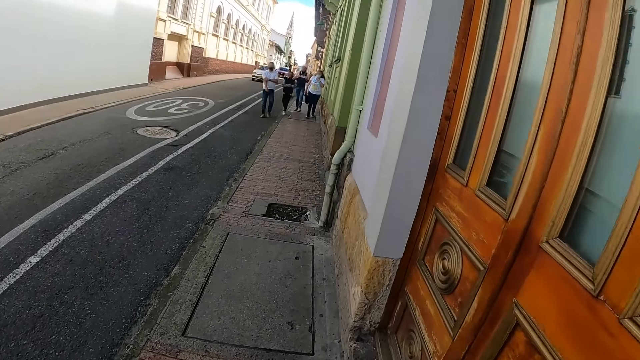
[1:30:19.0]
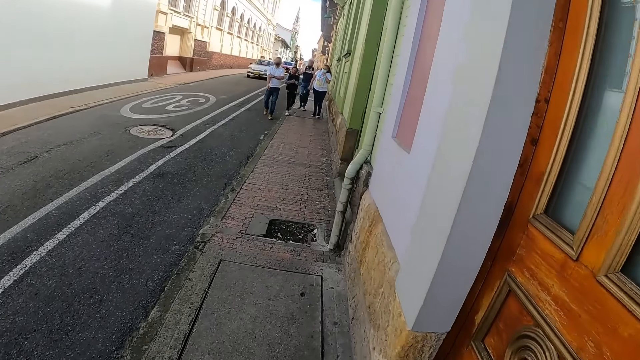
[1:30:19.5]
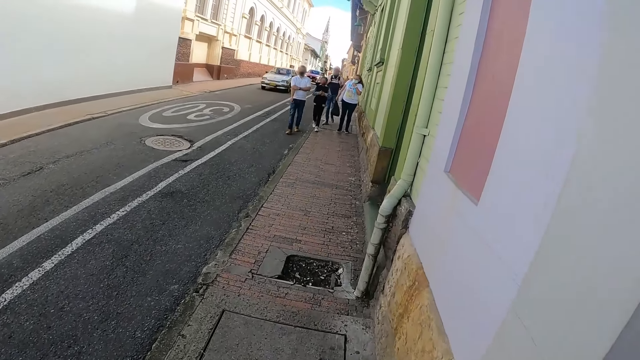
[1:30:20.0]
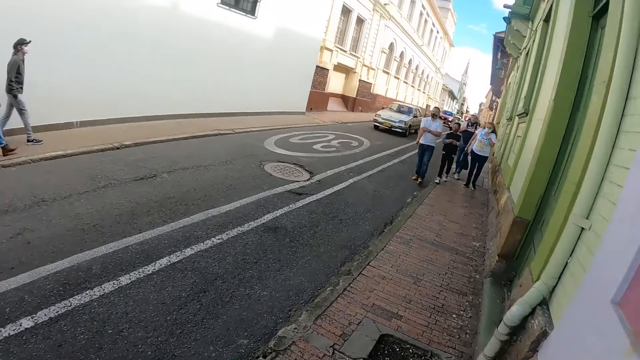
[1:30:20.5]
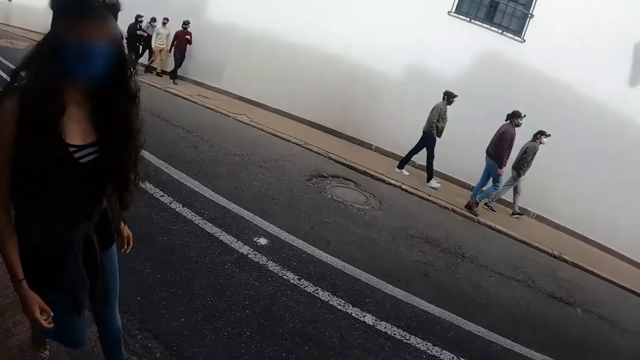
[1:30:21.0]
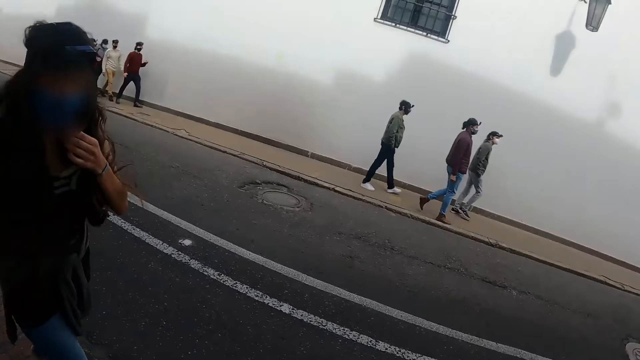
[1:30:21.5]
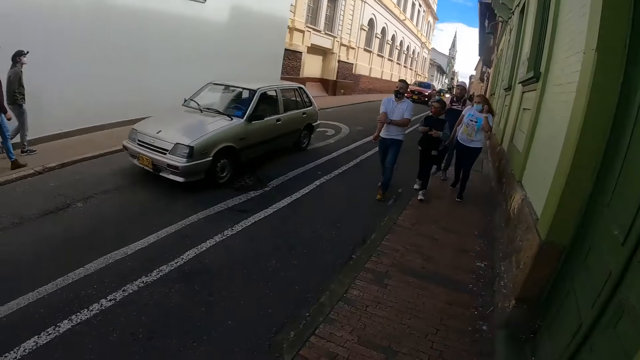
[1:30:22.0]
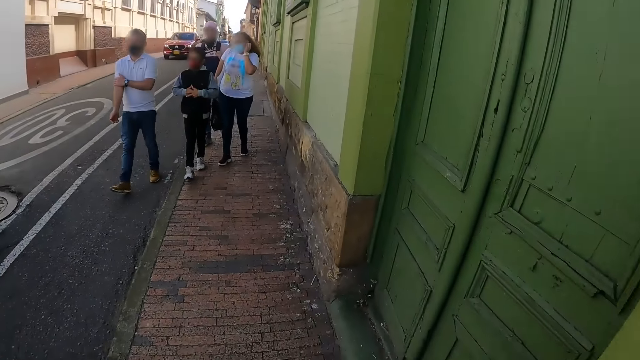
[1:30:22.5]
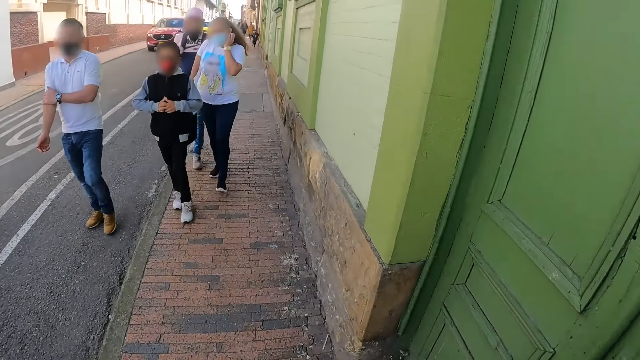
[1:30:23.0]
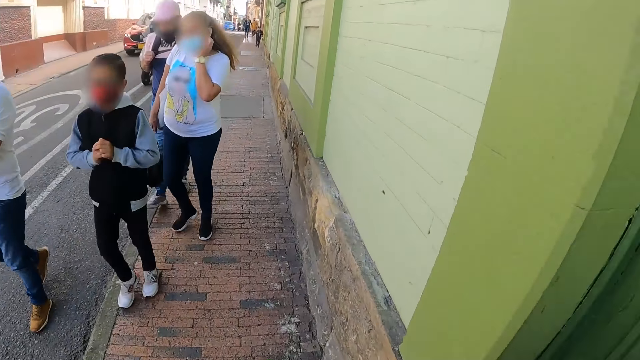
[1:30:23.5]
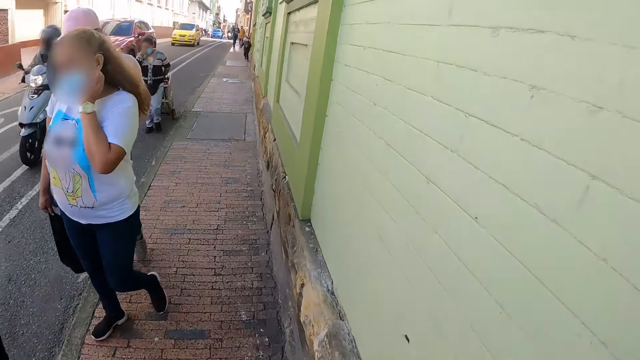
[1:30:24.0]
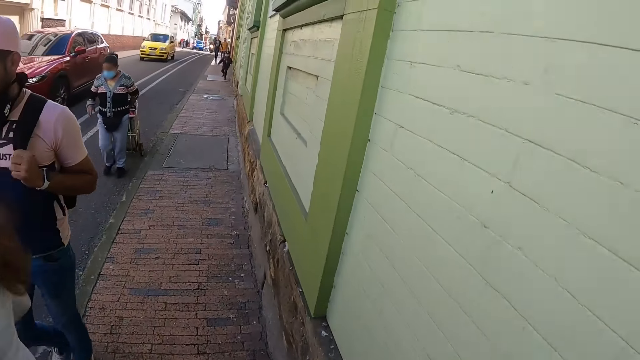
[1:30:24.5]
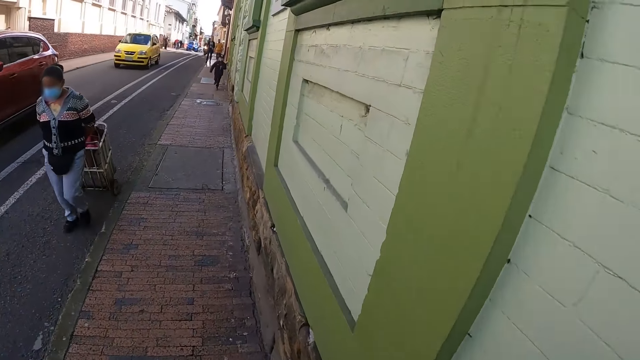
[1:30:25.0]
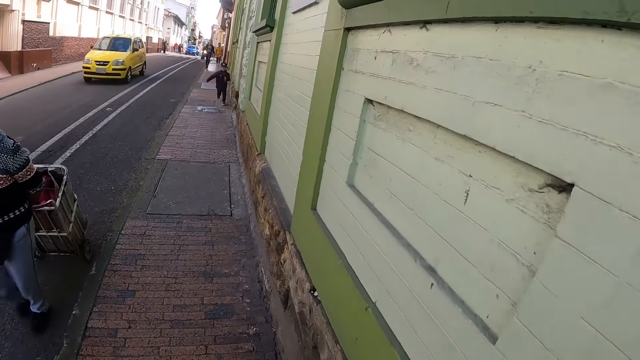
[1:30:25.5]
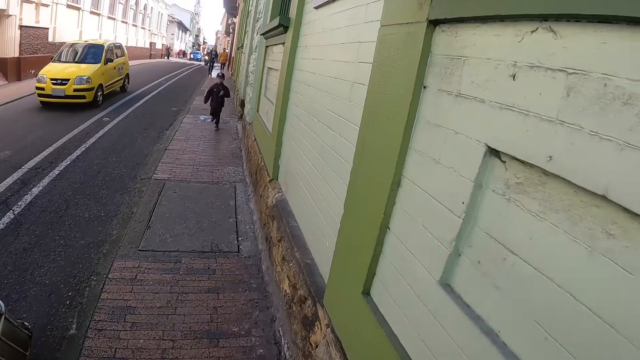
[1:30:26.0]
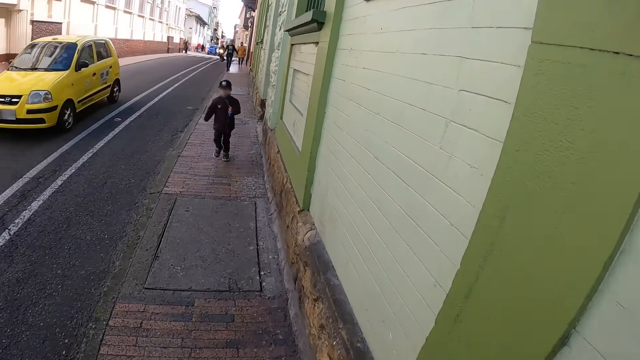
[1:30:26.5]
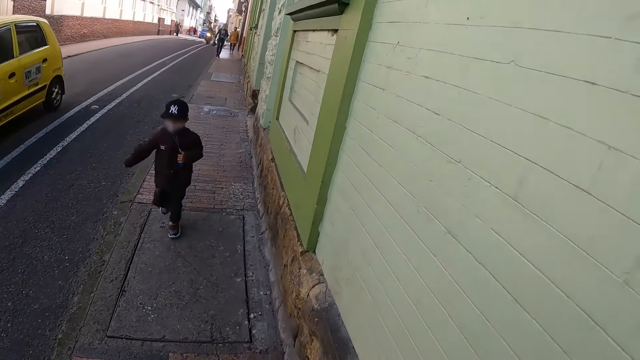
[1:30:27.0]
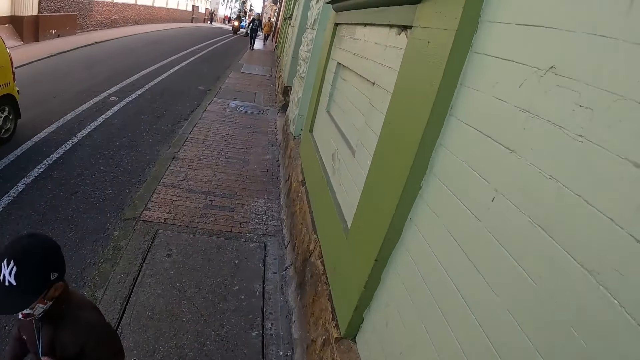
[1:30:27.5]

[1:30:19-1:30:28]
The camera wearer looks around. They walk on the road.

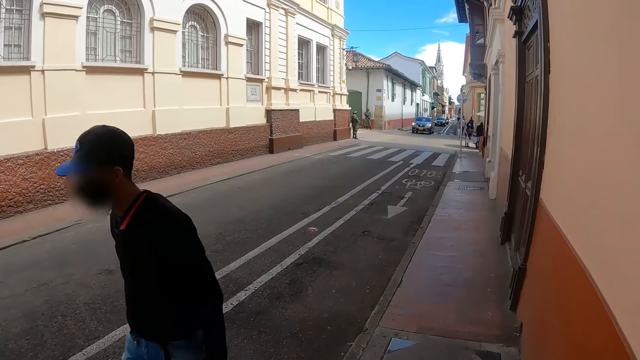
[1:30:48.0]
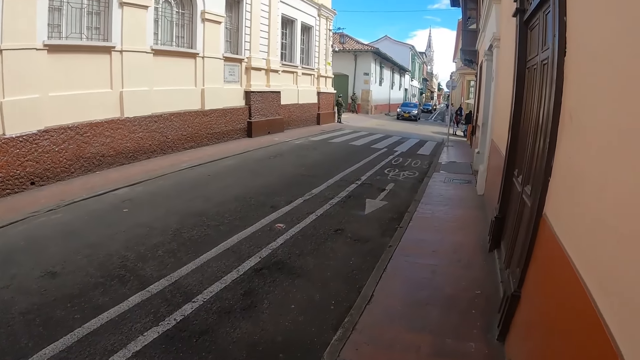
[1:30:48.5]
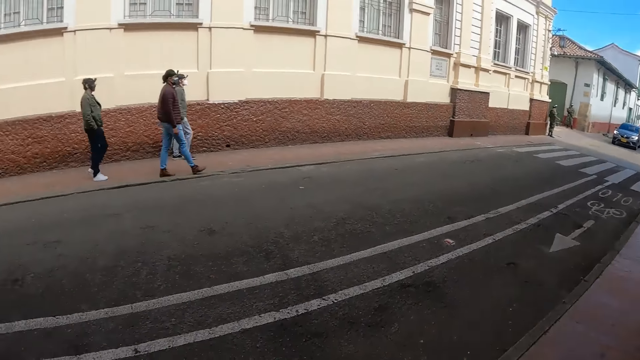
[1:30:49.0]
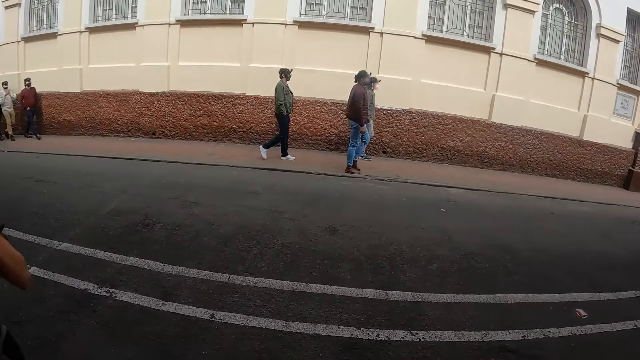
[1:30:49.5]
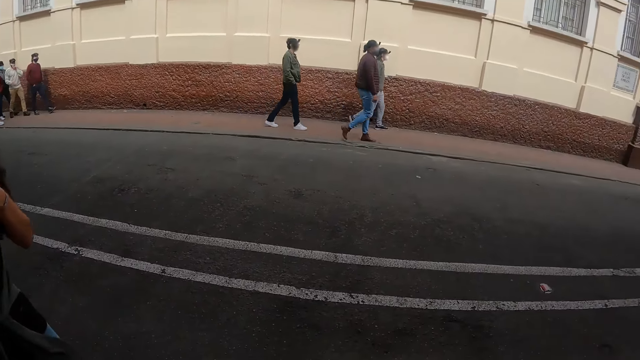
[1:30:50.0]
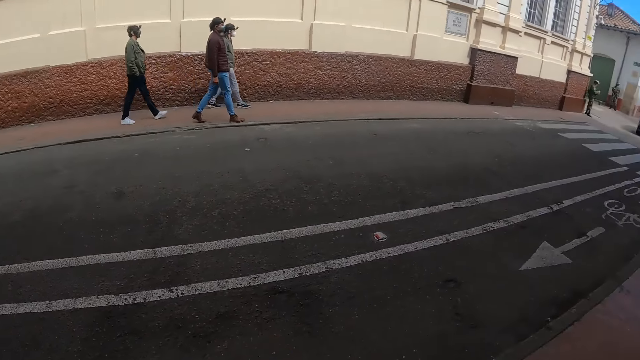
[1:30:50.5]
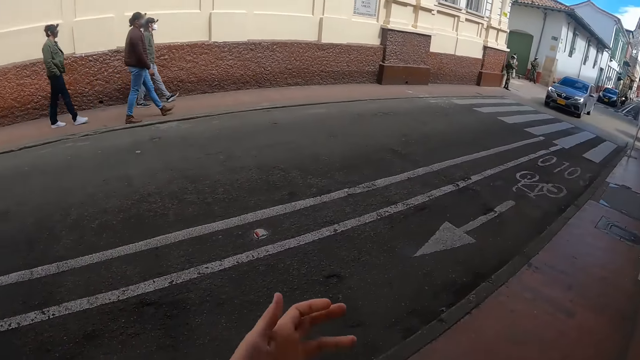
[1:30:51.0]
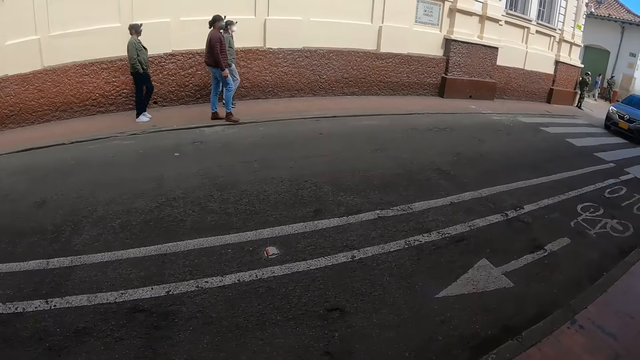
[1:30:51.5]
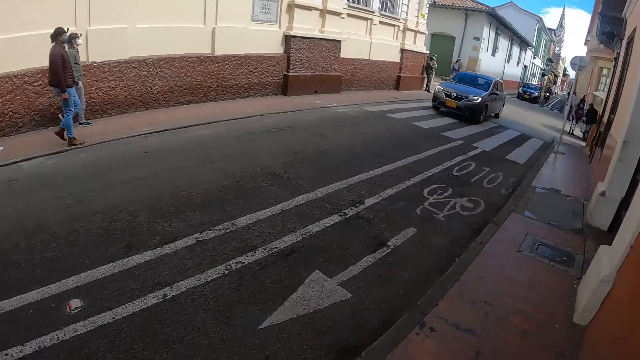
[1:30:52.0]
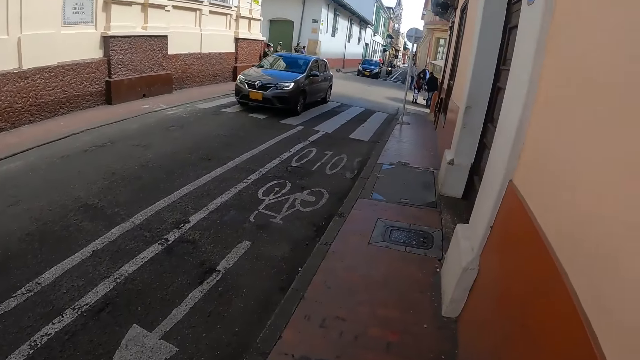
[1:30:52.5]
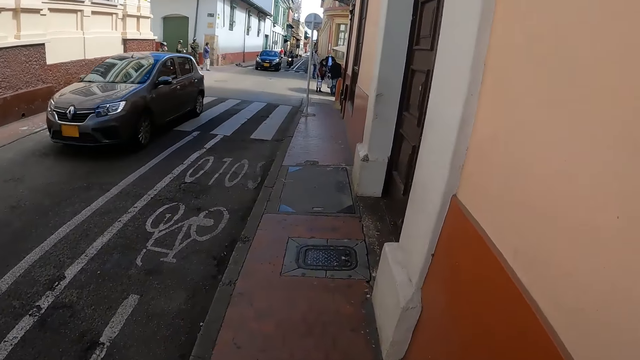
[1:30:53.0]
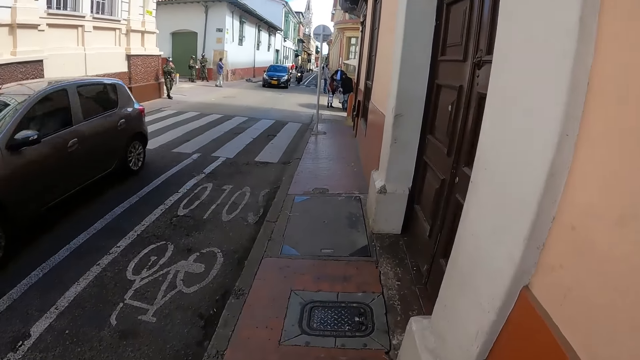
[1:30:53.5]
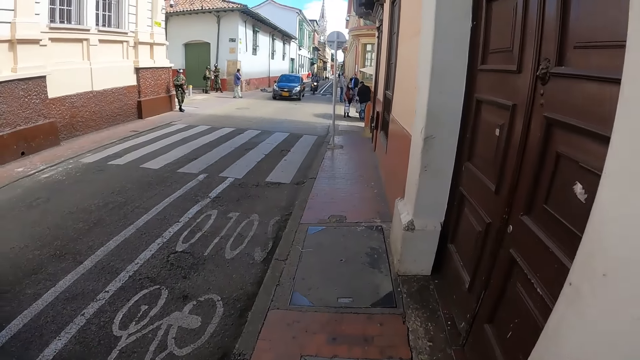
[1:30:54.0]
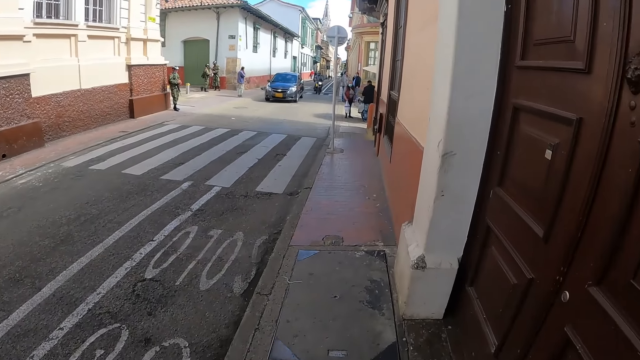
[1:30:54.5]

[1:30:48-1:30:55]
The camera wearer looks around. They walk on the road.

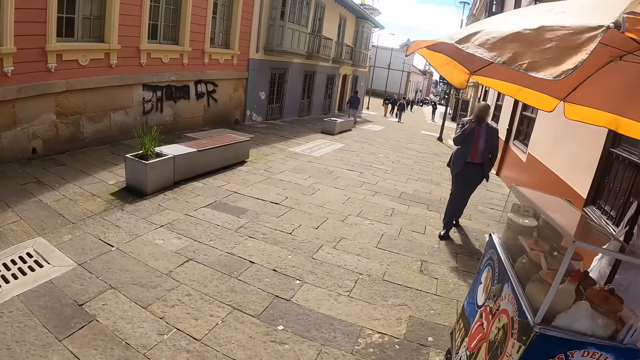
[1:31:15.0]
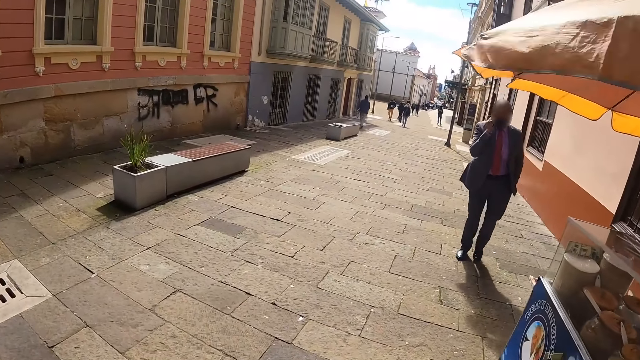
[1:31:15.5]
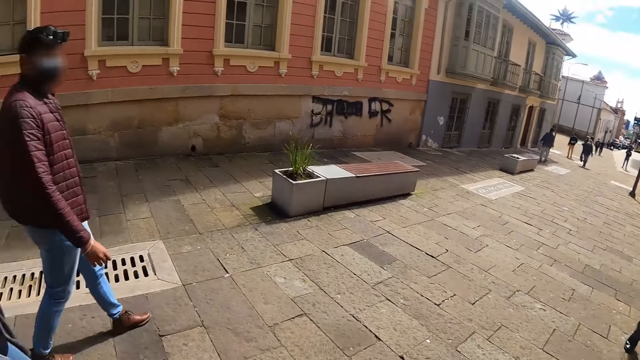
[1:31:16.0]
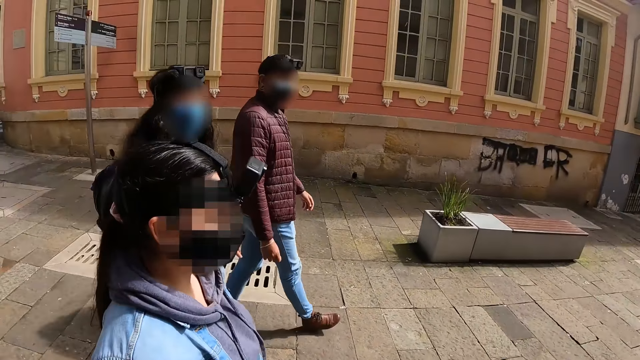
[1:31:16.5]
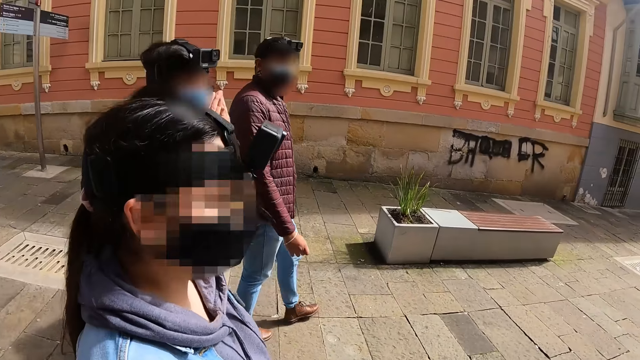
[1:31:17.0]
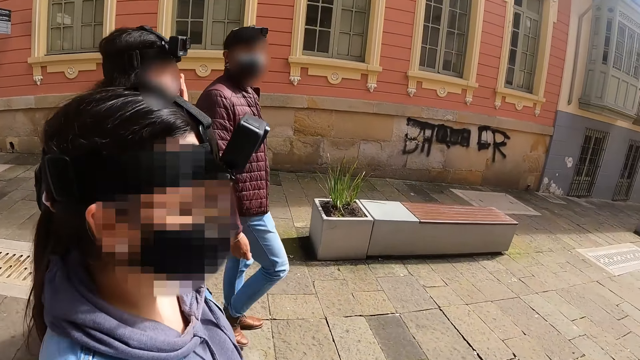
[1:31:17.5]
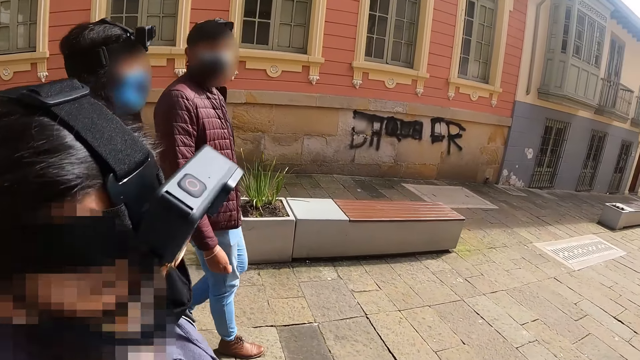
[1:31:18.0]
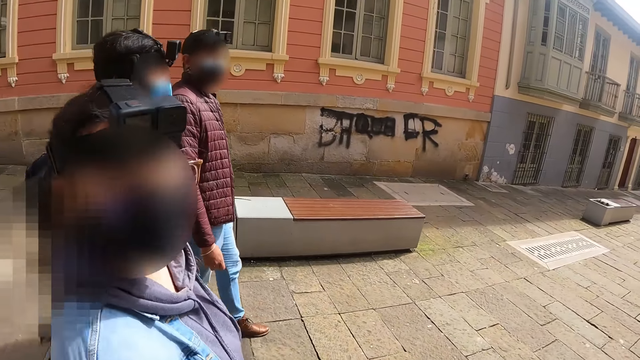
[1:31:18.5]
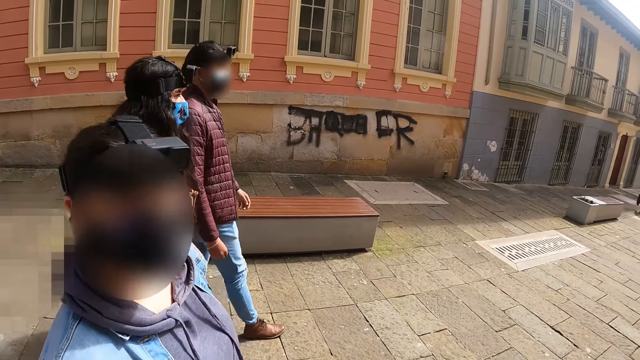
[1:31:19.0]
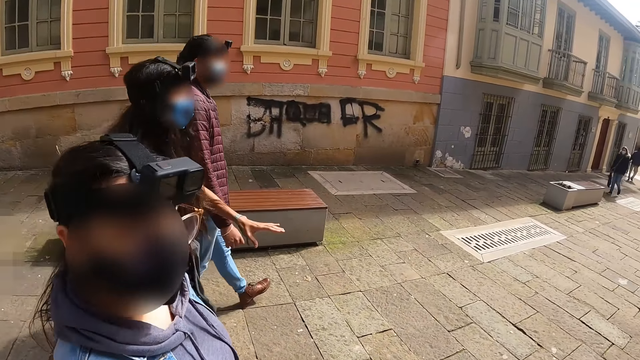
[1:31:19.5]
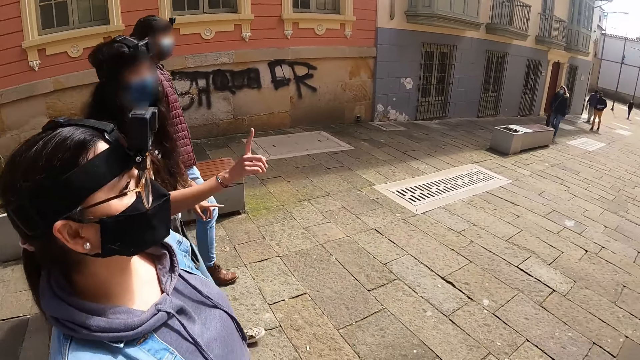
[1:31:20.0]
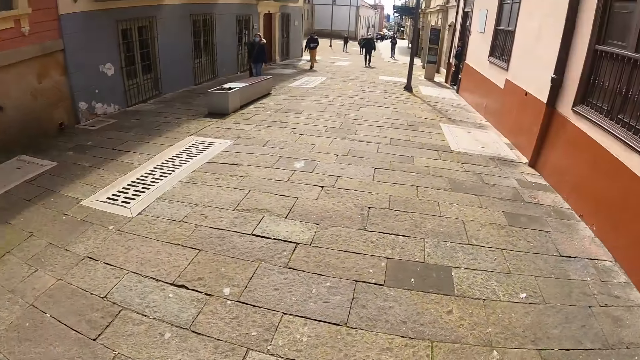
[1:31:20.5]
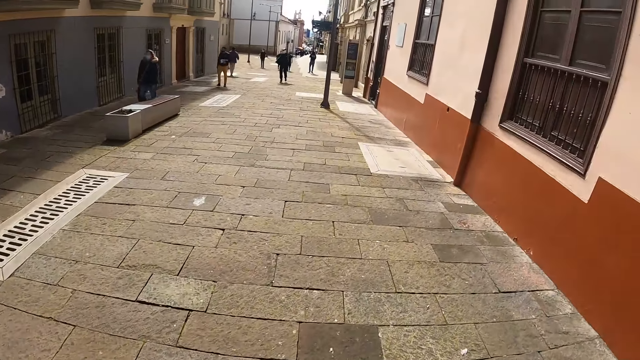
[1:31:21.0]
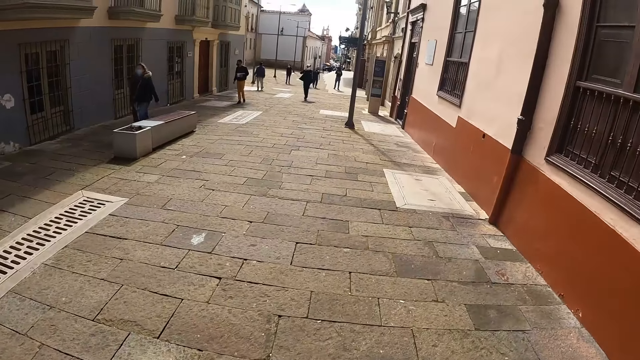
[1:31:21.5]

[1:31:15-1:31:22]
The camera wearer dialogues with a person. They walk on the road.
